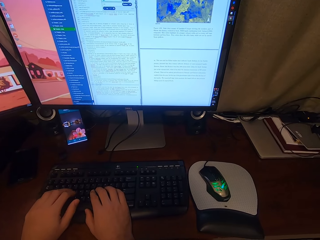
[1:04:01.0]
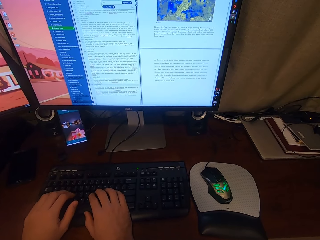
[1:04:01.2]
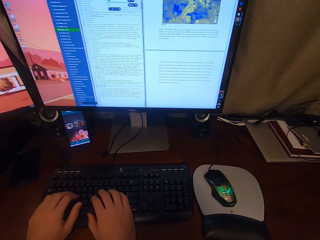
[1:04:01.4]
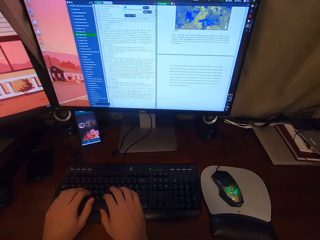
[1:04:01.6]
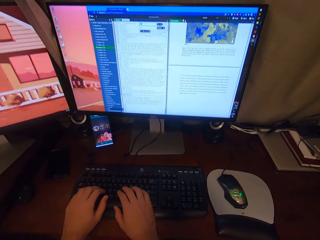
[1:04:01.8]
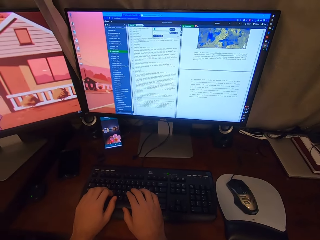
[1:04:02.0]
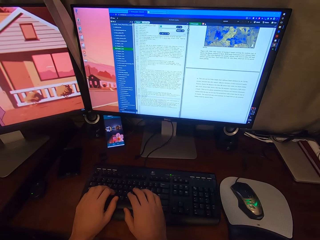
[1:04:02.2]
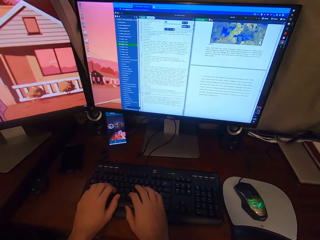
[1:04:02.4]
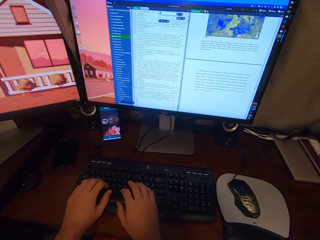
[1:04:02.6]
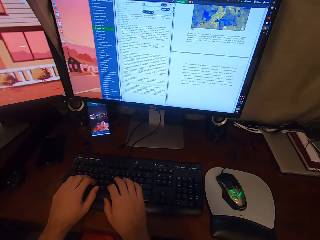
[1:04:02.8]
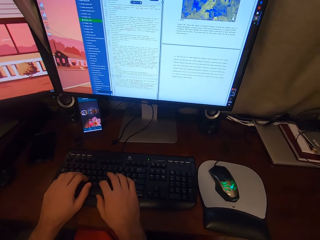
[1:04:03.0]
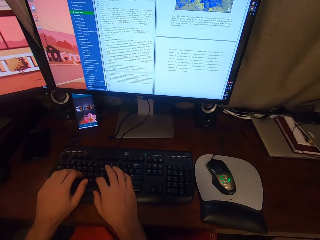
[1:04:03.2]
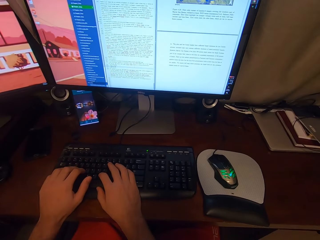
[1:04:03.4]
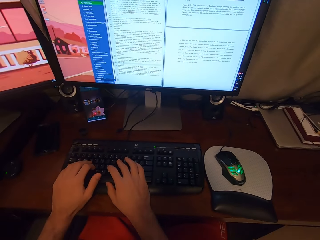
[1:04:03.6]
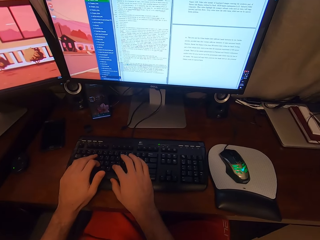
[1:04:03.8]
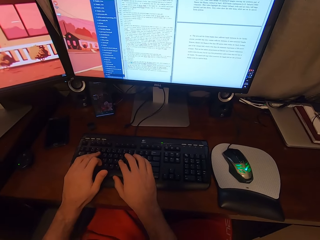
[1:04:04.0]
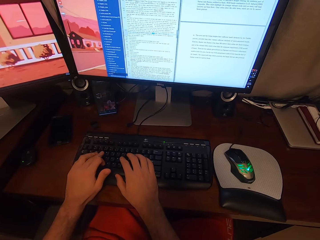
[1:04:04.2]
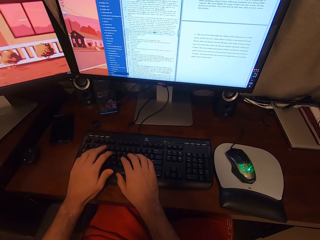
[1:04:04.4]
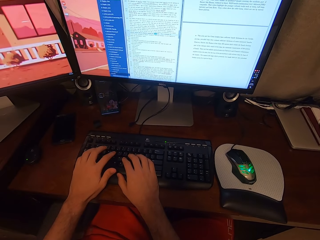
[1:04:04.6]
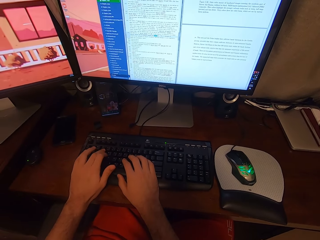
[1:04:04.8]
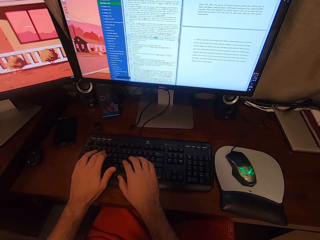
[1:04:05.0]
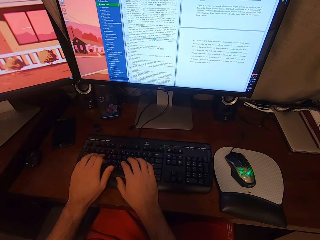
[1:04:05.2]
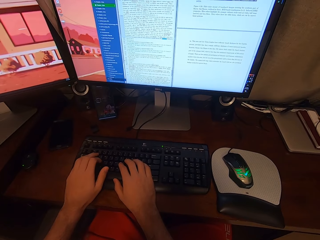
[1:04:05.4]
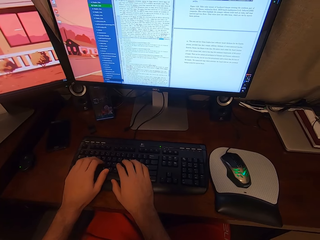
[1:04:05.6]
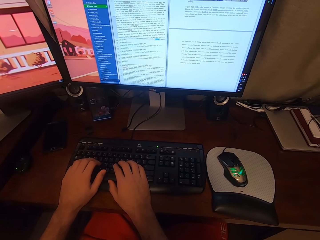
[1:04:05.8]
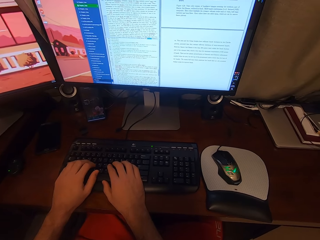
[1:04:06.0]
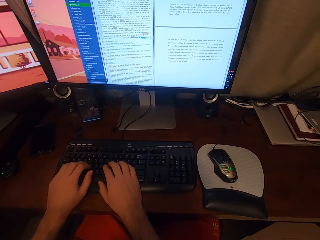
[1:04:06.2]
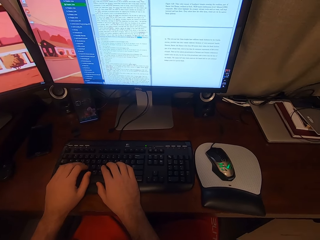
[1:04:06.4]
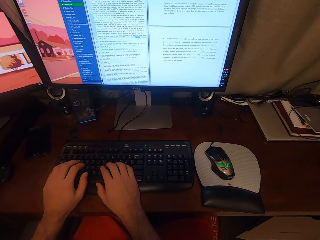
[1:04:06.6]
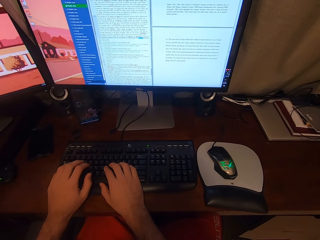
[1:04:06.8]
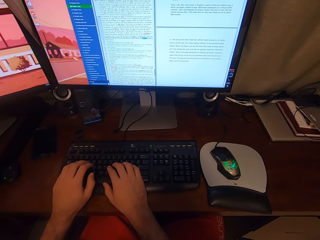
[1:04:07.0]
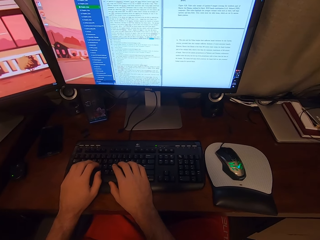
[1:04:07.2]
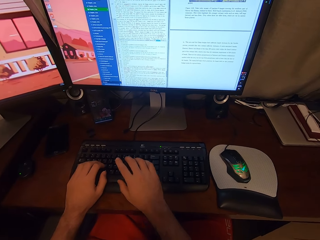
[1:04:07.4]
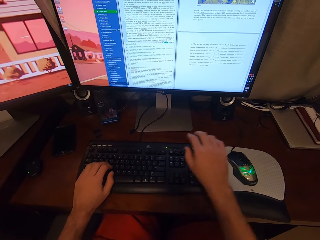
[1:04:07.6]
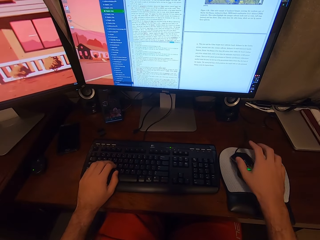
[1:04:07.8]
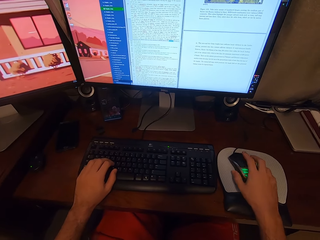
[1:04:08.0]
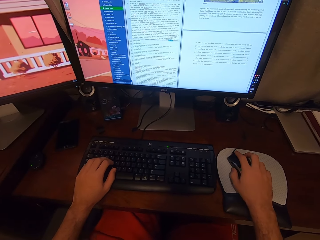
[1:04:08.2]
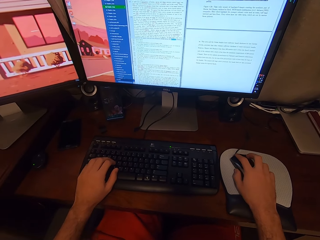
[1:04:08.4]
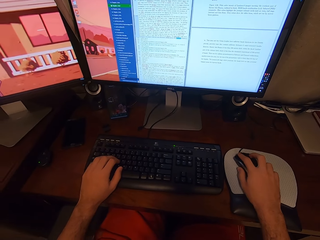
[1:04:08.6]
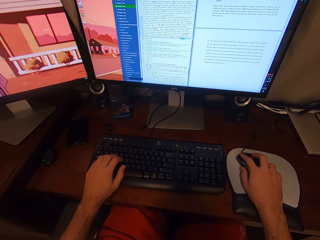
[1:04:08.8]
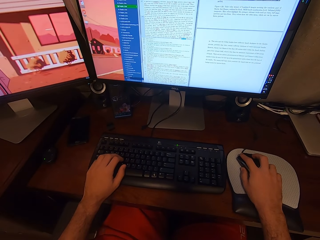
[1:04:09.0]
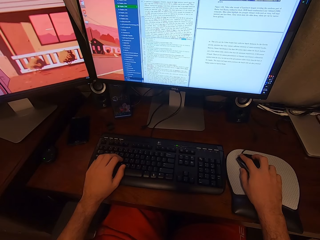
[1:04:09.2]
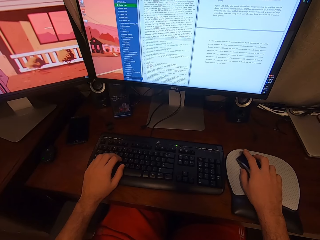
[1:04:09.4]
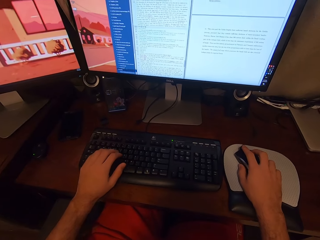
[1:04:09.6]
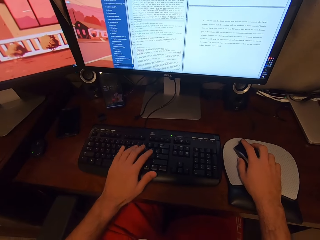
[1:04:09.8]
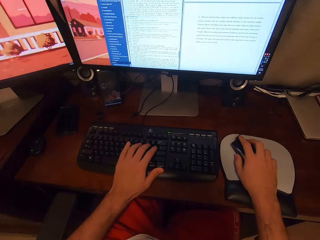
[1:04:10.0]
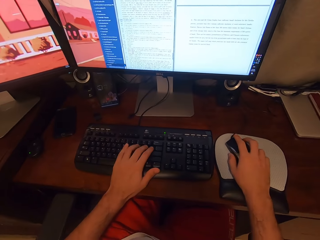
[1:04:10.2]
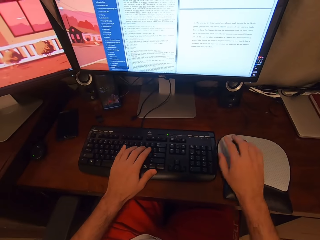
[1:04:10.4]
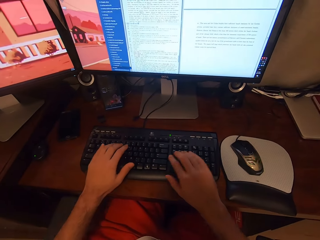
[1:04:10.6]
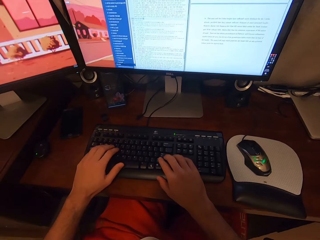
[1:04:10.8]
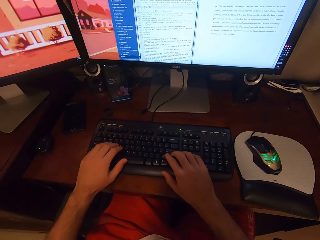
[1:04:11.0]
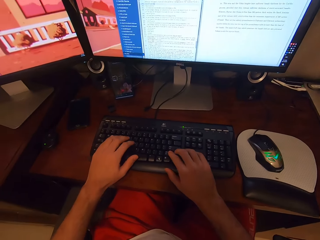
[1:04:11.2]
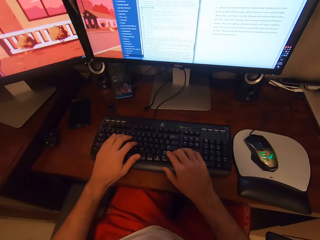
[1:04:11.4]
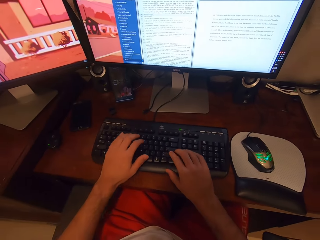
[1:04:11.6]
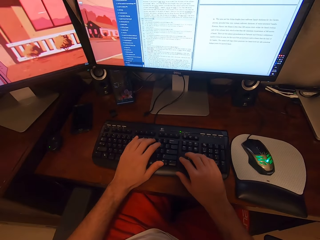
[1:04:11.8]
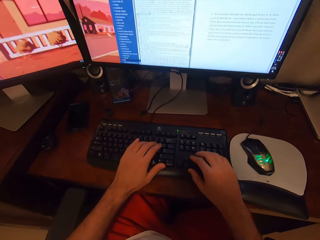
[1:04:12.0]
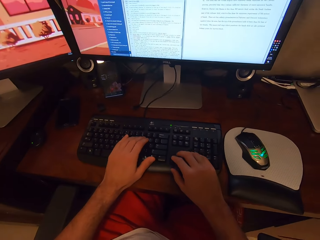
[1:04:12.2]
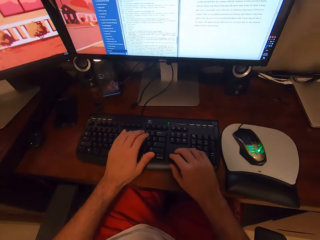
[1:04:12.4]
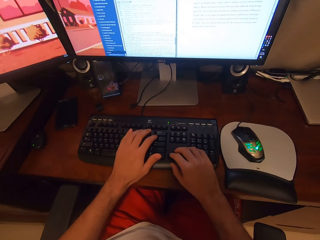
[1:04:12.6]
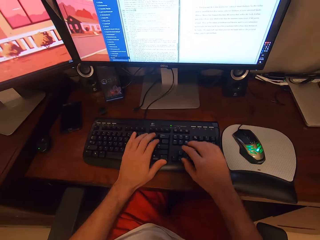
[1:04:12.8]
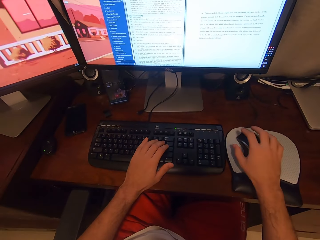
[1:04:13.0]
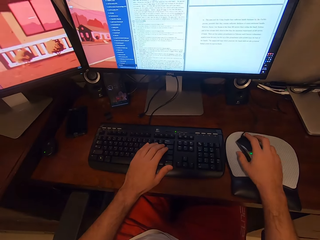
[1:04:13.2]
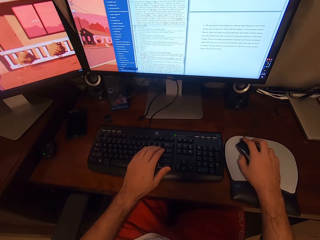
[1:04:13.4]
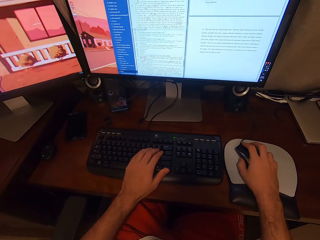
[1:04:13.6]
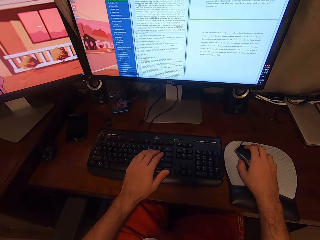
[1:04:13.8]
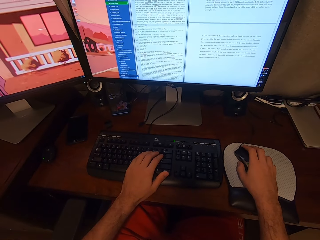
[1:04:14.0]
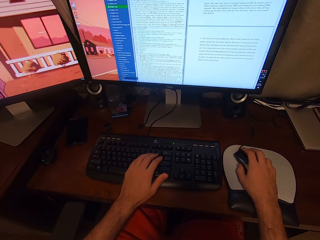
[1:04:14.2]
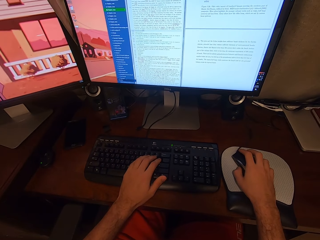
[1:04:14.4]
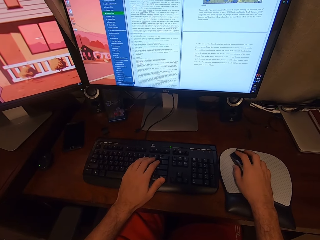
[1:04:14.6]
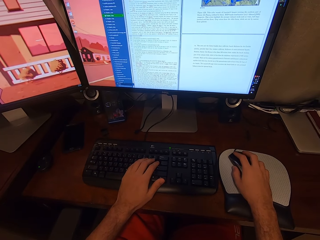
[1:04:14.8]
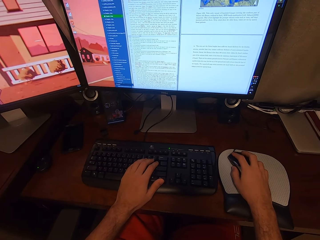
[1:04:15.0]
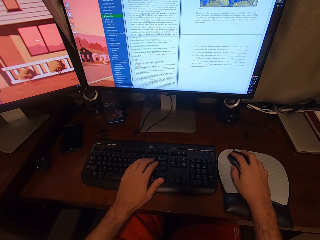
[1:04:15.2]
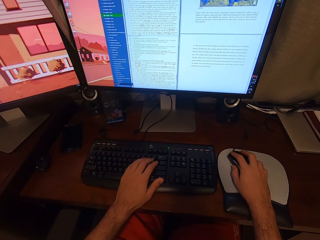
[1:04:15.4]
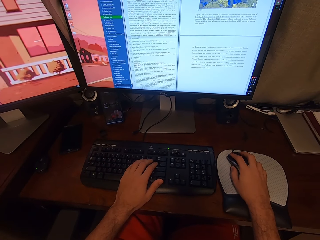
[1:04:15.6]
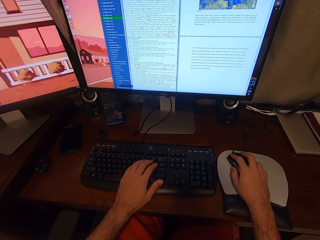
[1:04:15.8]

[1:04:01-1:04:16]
The camera wearer looks at the screen. He presses the keyboard buttons. He looks at the screen. He lifts his right hand from the keyboard. He touches the mouse with his right hand. He clicks the mouse. He lifts his right hand from the mouse. He presses the keyboard with his right hand. He lifts his right hand from the keyboard. He touches the mouse with his right hand. He scrolls the mouse.

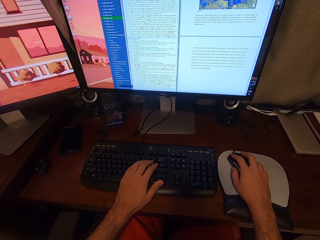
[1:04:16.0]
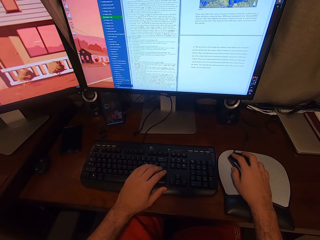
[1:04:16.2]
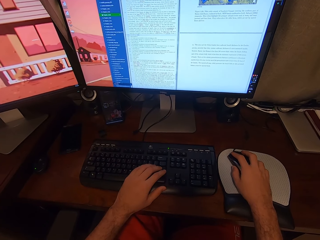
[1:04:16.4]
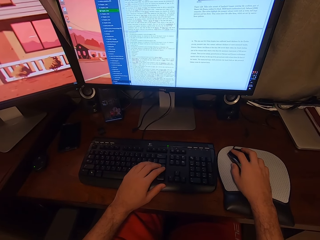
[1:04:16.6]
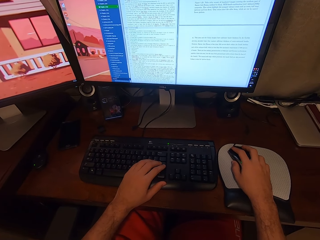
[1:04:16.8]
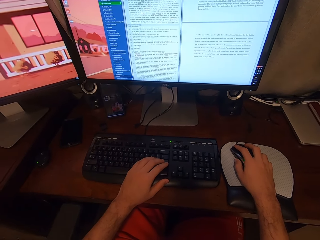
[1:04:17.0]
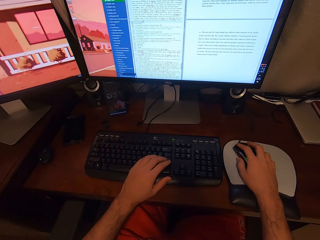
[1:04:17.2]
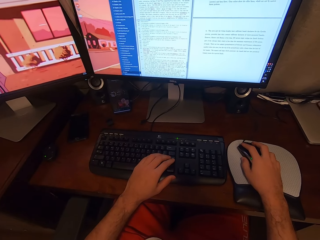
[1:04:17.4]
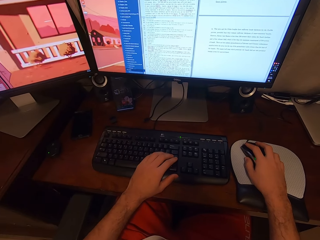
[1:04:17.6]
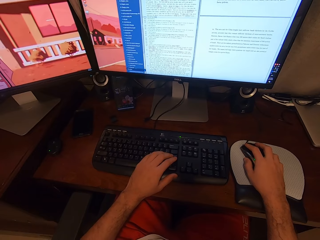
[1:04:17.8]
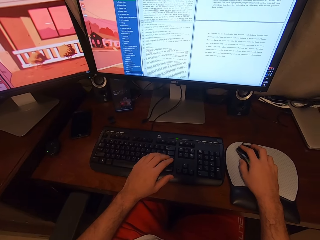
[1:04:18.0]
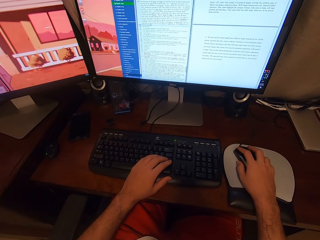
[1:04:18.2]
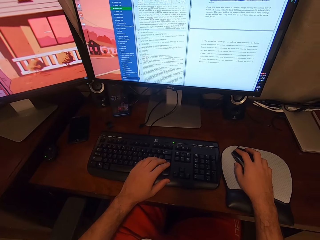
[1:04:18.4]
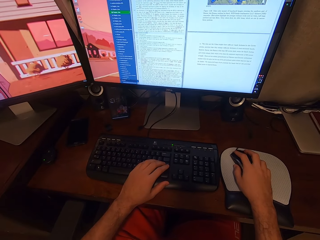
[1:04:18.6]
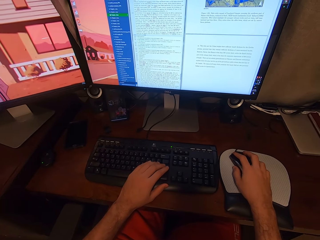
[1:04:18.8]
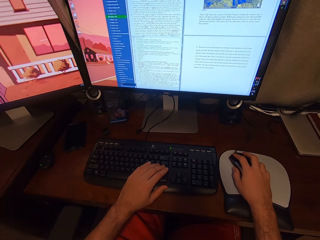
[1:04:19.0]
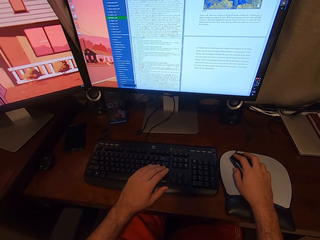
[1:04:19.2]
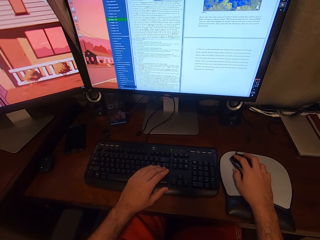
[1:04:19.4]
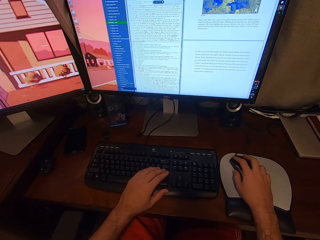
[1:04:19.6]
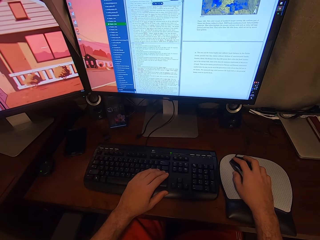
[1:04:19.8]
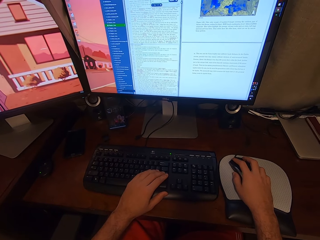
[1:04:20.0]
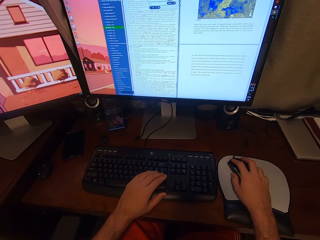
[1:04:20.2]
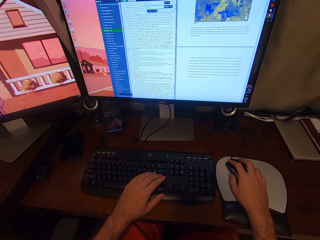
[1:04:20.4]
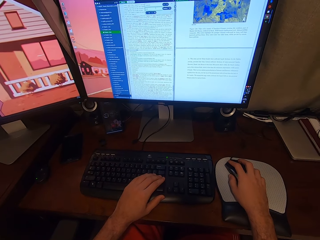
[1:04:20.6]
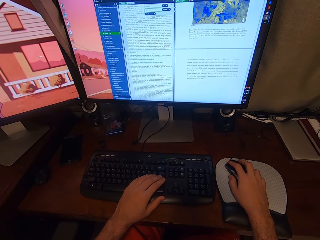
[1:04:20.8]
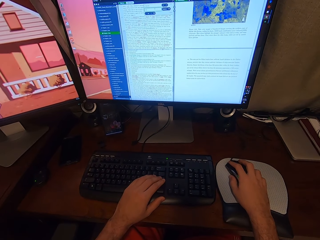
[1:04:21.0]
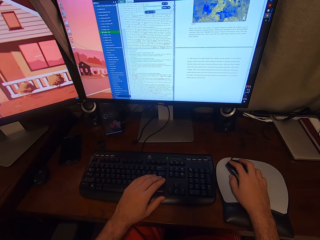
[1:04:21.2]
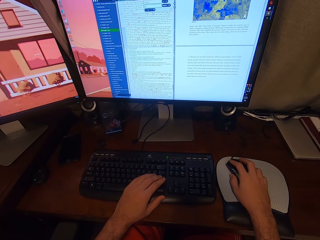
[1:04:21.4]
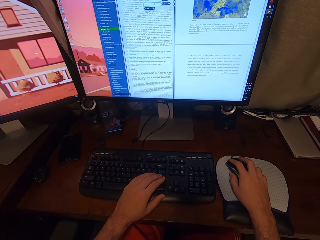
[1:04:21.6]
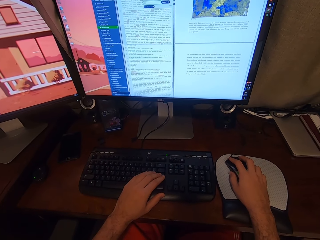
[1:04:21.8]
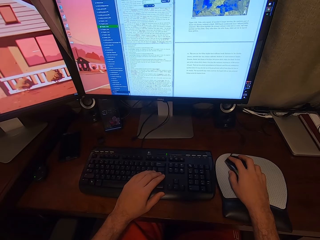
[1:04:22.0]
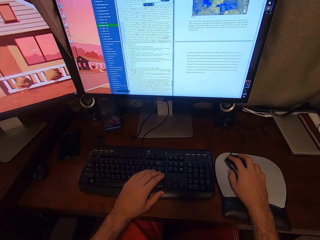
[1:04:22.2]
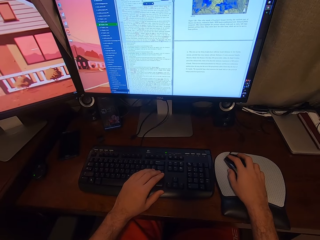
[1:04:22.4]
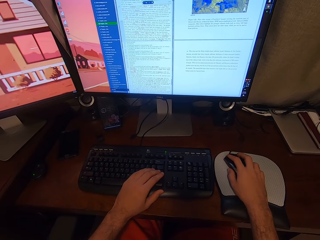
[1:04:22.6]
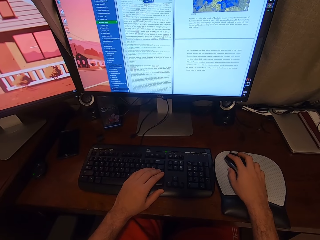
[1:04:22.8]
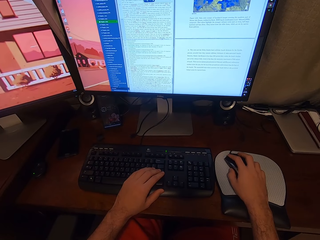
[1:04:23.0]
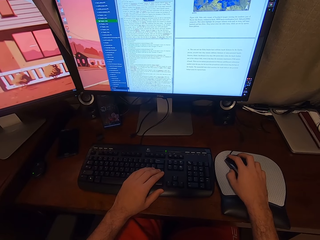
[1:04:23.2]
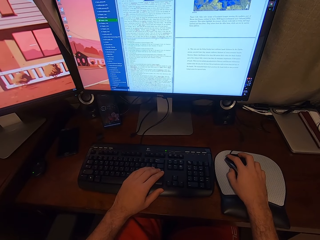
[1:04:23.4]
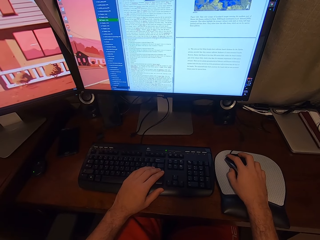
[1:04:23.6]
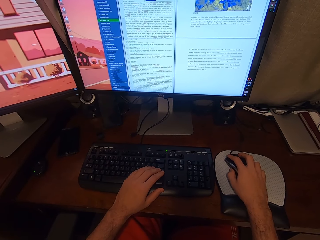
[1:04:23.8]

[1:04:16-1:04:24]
The camera wearer looks at the screen.
